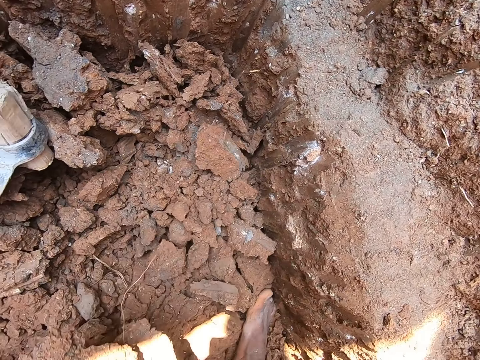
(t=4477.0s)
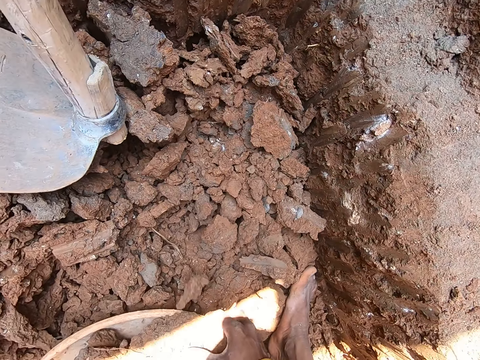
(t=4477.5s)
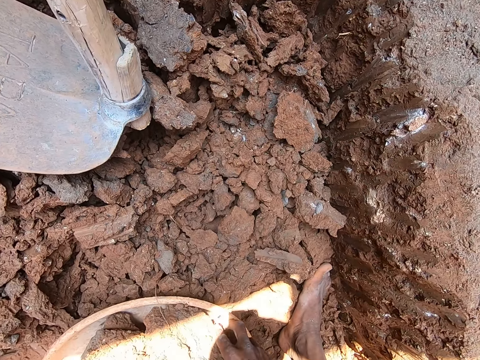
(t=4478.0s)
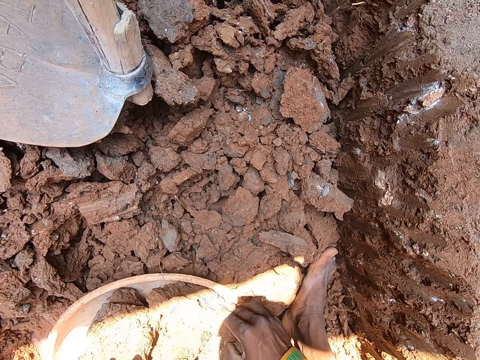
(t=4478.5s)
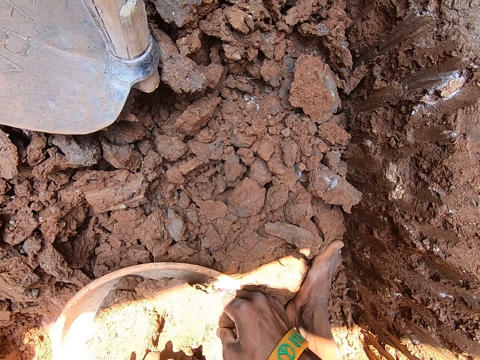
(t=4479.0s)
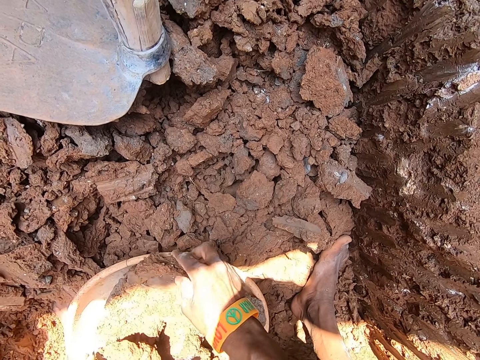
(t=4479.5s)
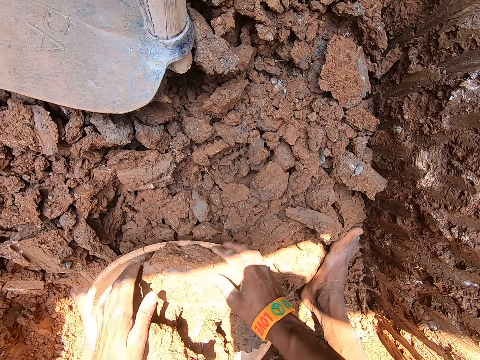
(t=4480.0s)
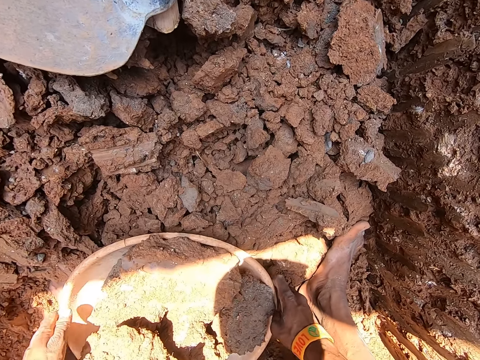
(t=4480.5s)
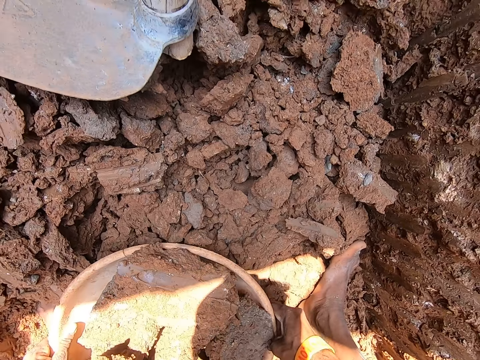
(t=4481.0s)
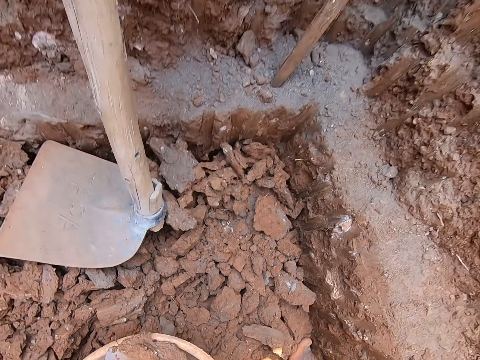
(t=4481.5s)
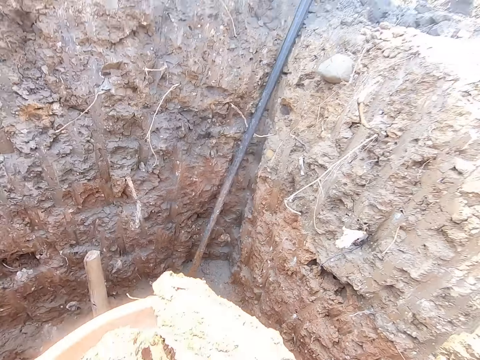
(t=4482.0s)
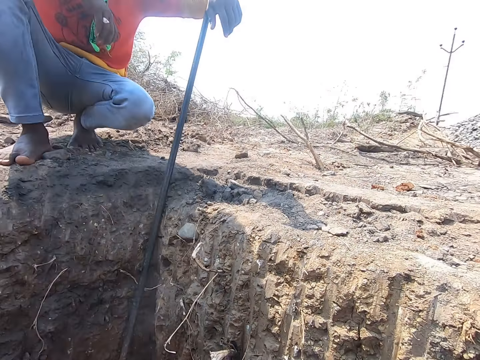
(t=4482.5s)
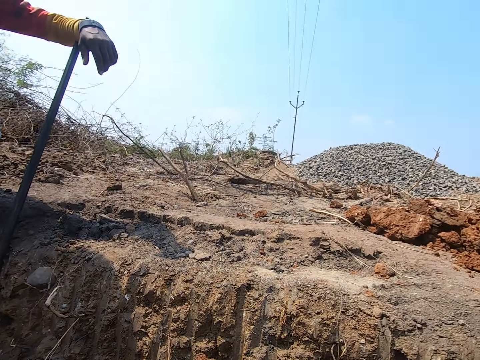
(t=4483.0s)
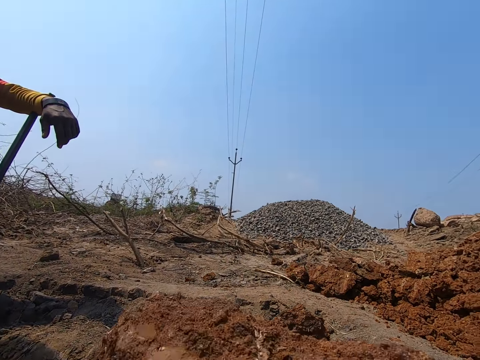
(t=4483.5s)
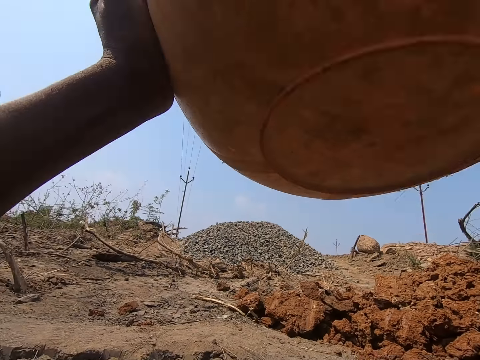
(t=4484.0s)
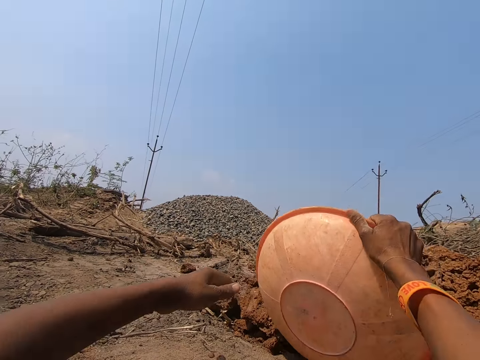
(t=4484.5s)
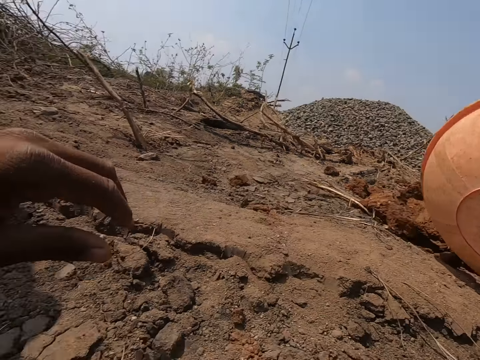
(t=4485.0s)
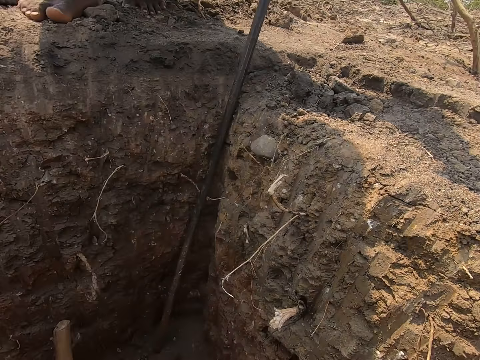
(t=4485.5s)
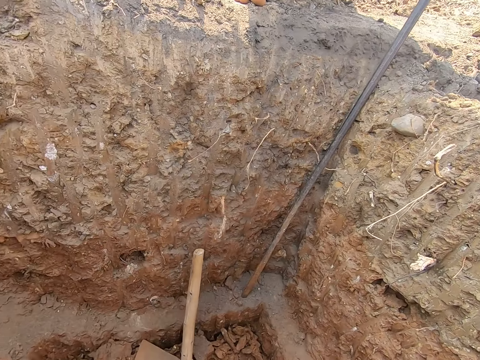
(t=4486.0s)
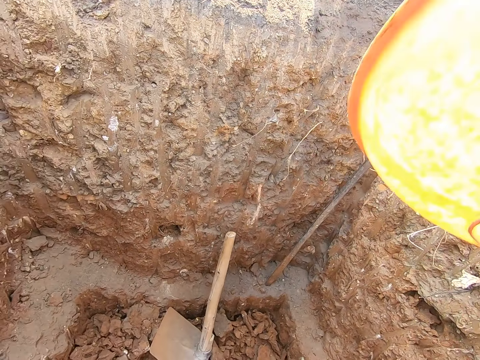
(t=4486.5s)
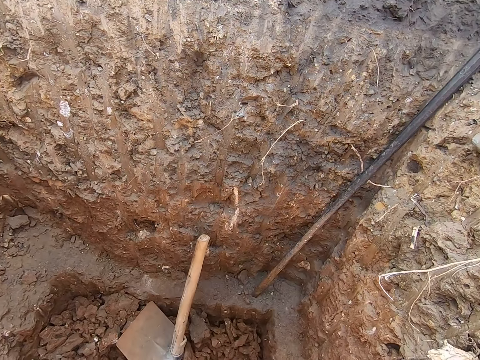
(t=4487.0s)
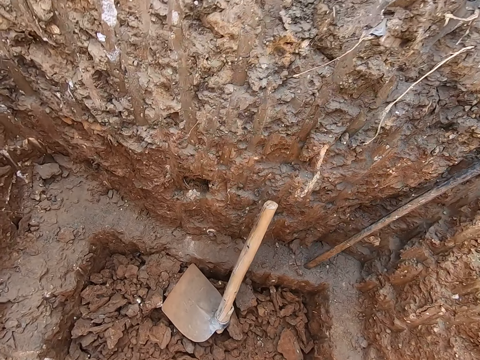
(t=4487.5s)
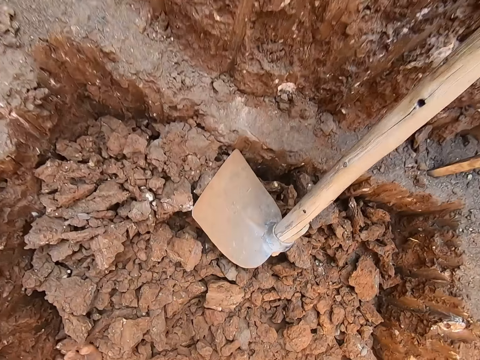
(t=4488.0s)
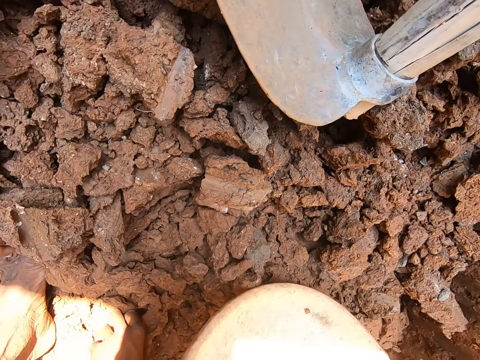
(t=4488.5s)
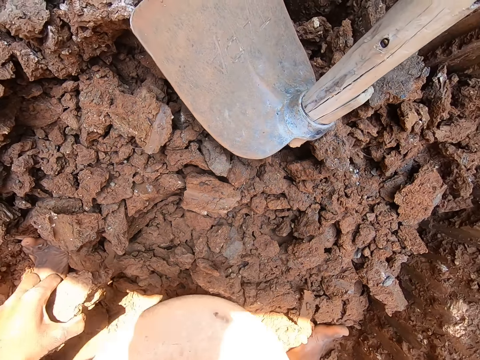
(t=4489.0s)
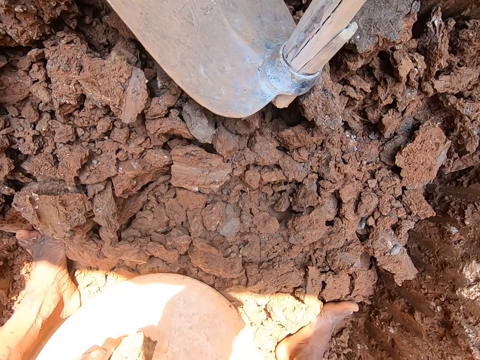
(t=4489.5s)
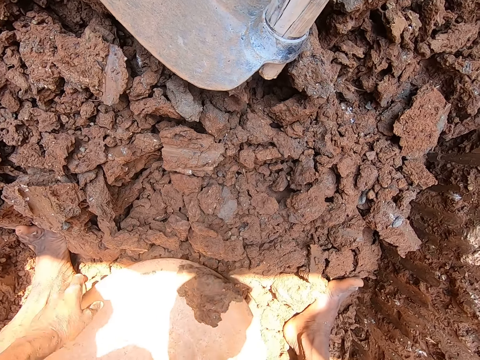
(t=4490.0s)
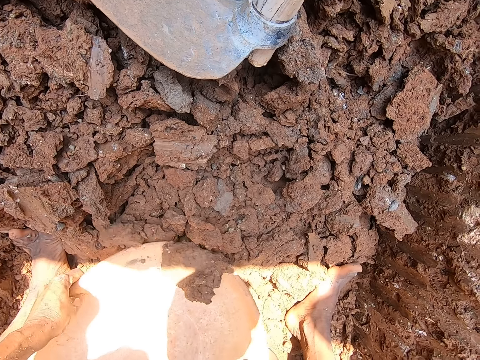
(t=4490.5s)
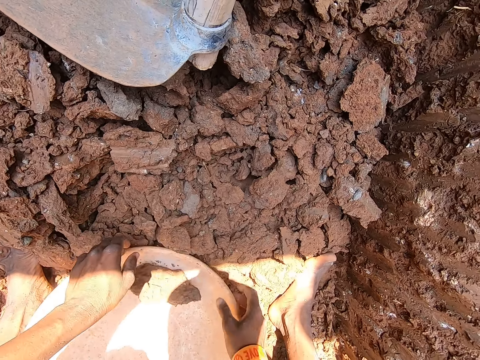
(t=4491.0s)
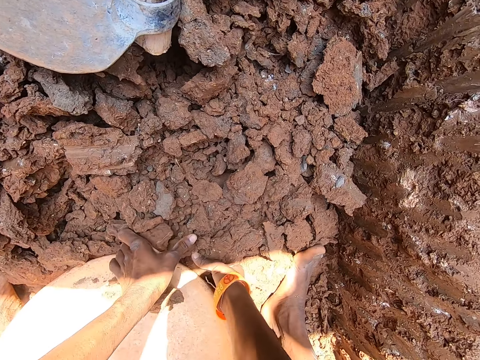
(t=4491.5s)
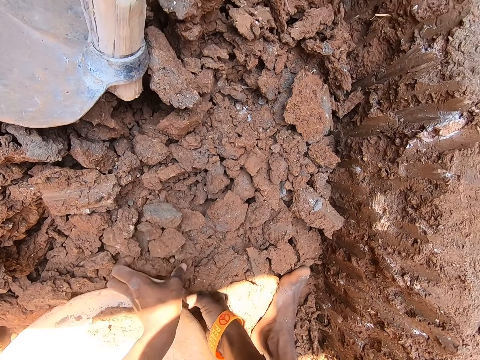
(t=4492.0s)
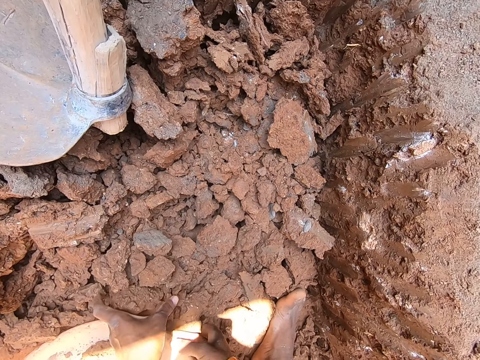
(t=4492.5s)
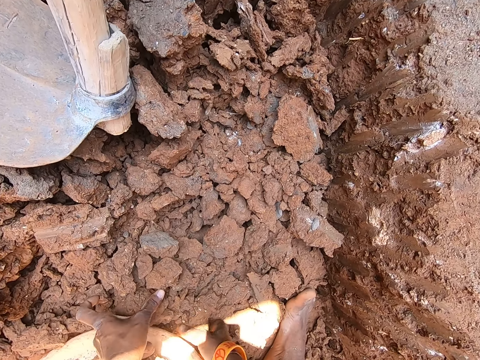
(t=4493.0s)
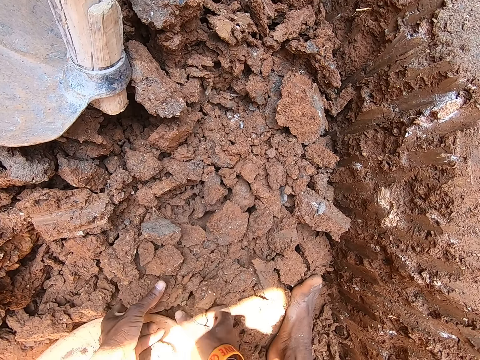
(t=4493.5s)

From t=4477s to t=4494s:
The camera wearer picks up the soil and places the soil into the basin. He picks up the bowl from the ground in the hole with both hands. He throws the stones in the bowl in both hands onto the ground. He looks around. He drops the bowl on the ground in the hole with his right hand. He gathers some rocks from the ground in the hole into the bowl with both hands. He moves the bowl on the ground in the hole with both hands. He gathers some rocks from the ground in the hole into the bowl with both hands.

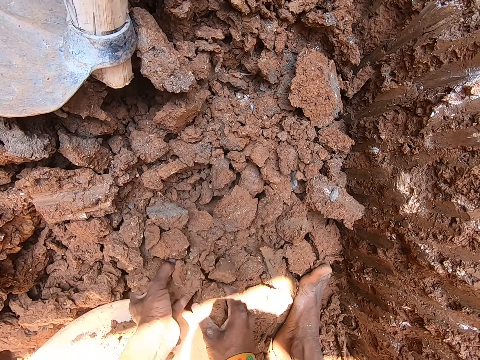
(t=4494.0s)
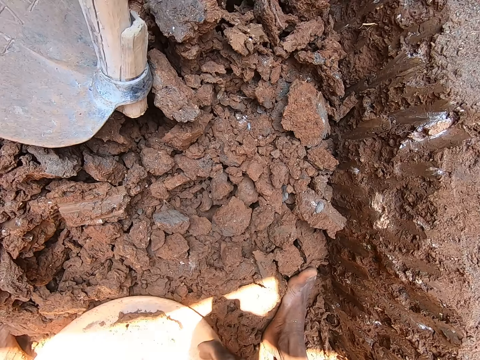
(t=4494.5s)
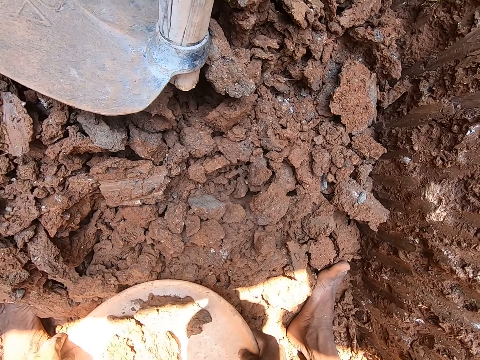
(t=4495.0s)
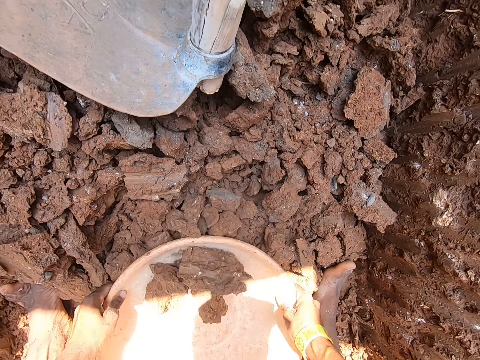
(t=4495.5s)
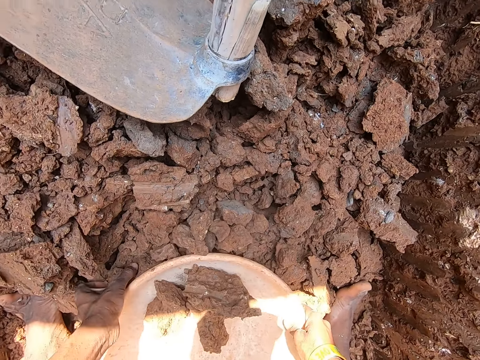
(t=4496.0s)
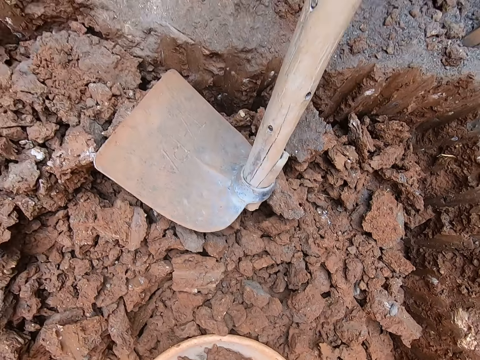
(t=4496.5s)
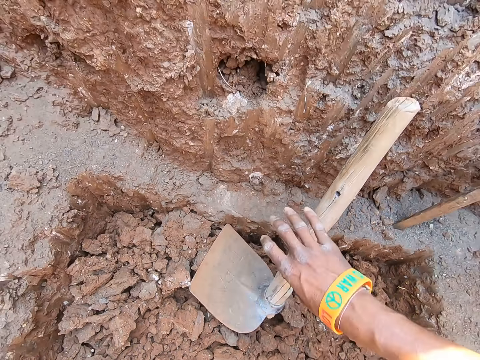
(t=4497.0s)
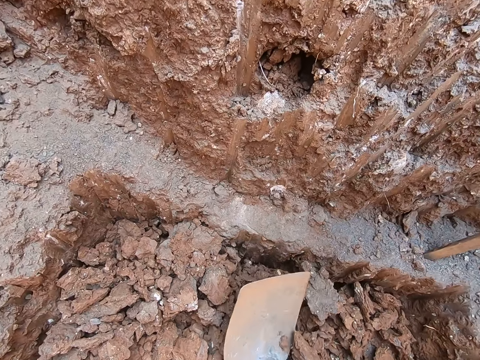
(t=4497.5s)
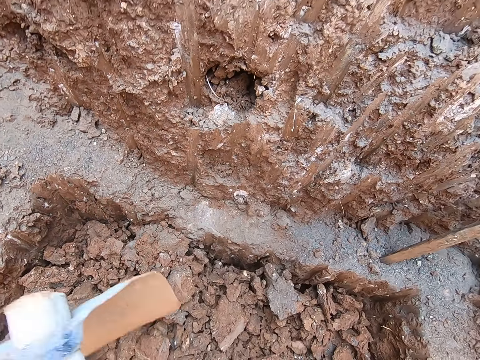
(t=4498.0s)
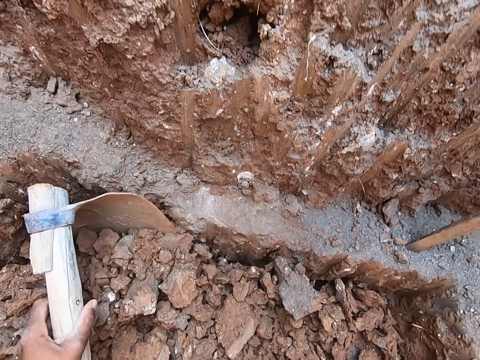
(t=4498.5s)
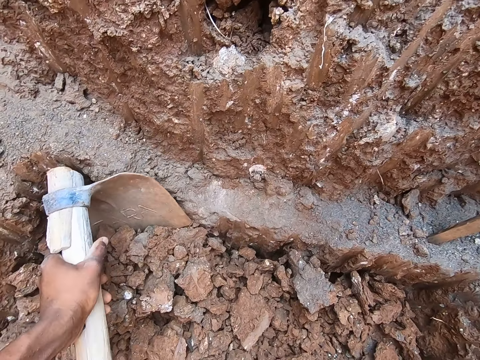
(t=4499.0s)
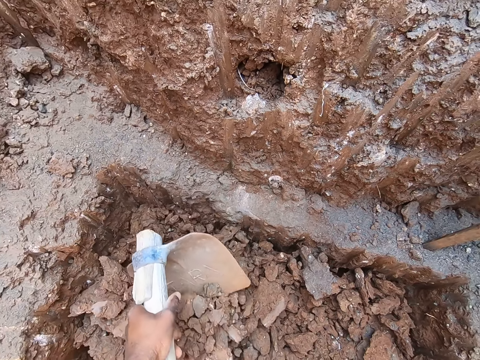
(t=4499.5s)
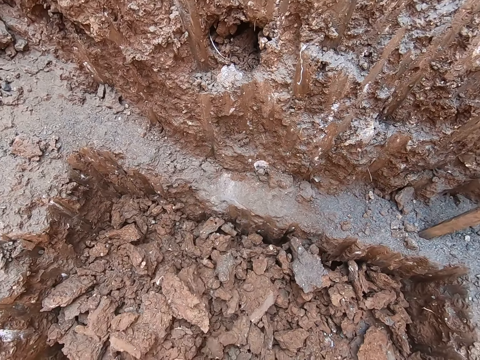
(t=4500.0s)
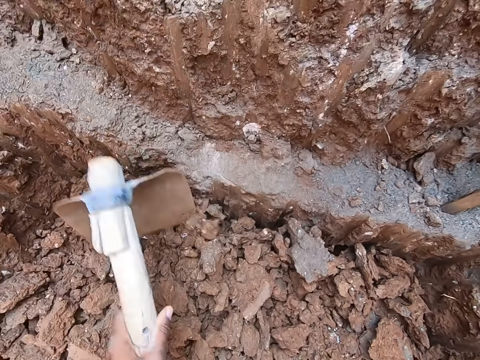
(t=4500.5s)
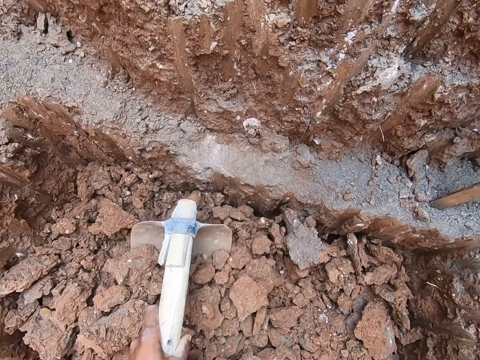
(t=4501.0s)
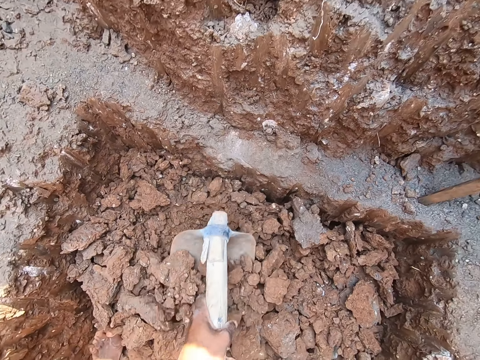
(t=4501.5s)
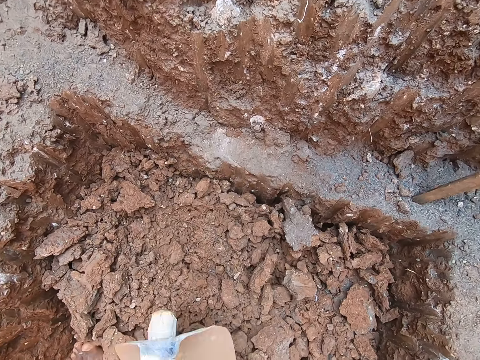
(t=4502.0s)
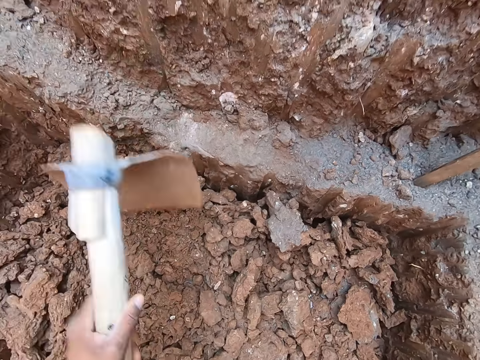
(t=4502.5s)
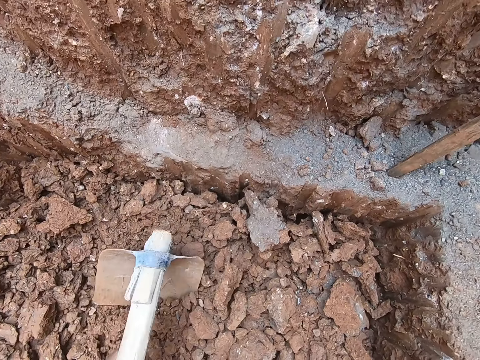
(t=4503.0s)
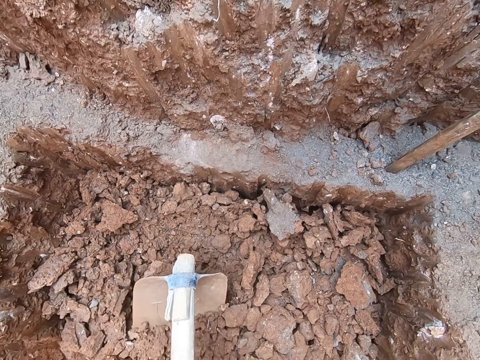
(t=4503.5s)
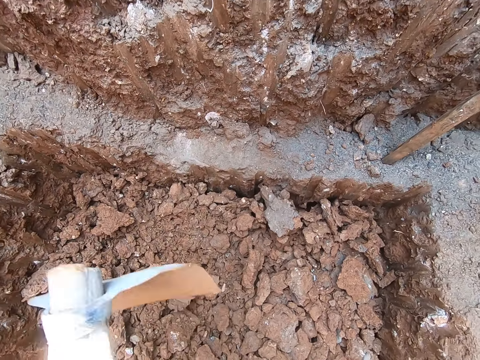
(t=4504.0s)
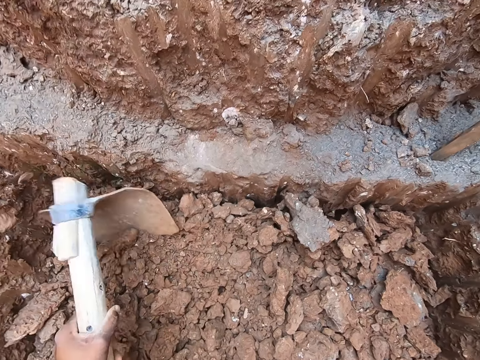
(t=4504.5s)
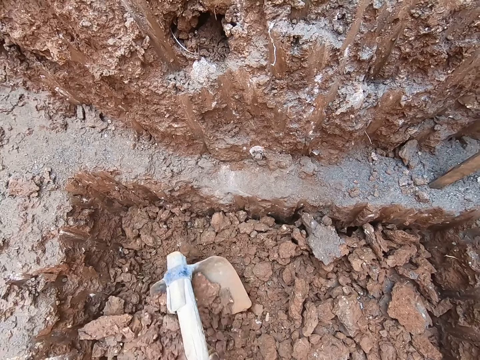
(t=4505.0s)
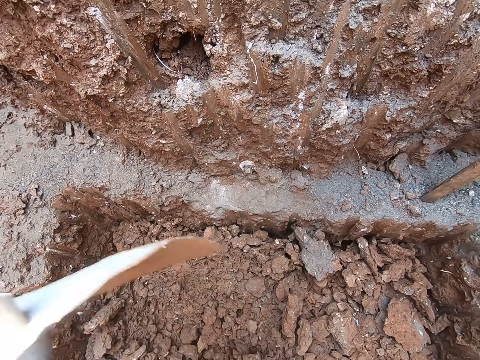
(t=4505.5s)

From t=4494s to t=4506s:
The camera wearer moves the bowl on the ground in the hole with both hands. He holds the basin and looks around. He picks up the hoe from the ground in the hole with his right hand. He digs stones from the ground in the hole into the bowl with the hoe in both hands. He scoops the soil with the hoe and digs.
